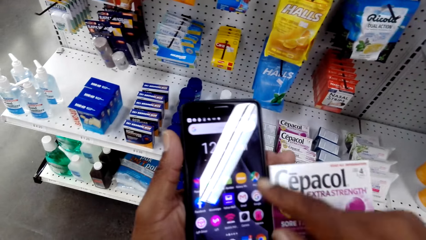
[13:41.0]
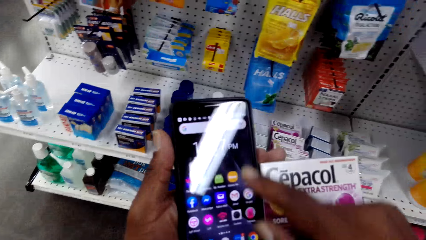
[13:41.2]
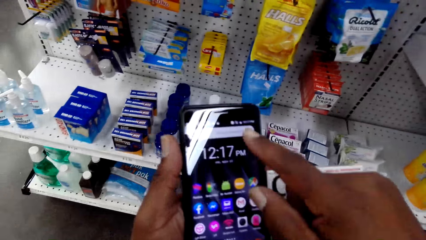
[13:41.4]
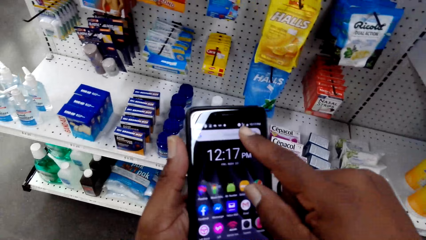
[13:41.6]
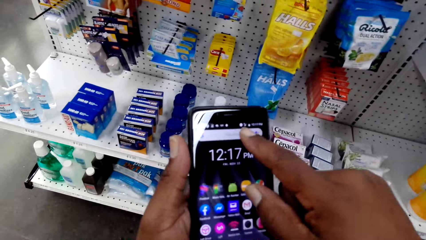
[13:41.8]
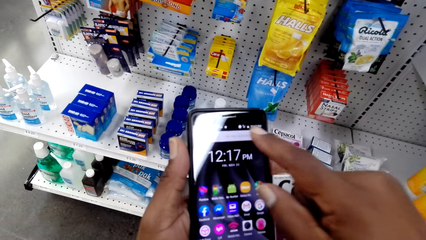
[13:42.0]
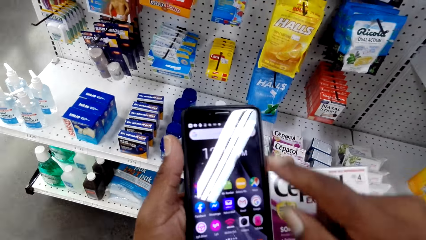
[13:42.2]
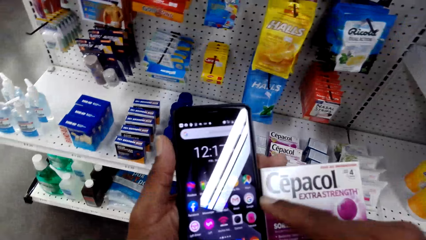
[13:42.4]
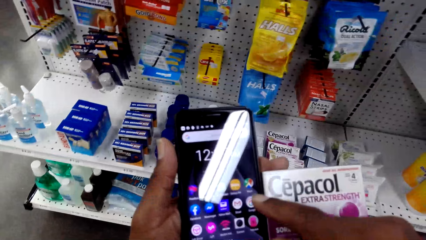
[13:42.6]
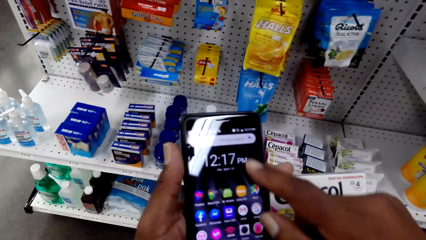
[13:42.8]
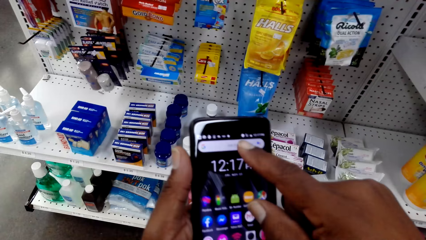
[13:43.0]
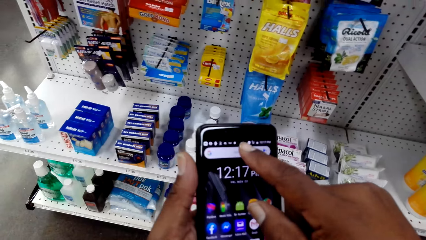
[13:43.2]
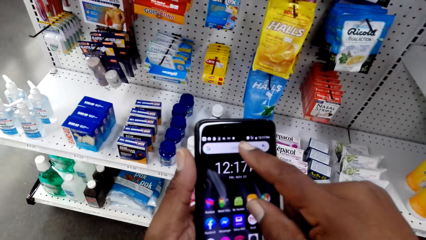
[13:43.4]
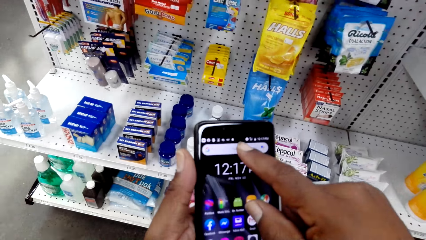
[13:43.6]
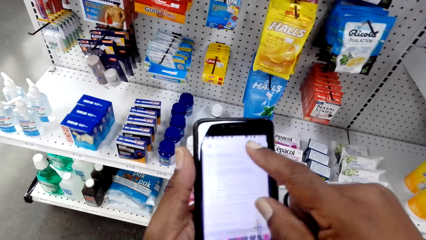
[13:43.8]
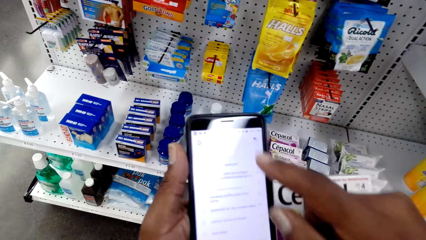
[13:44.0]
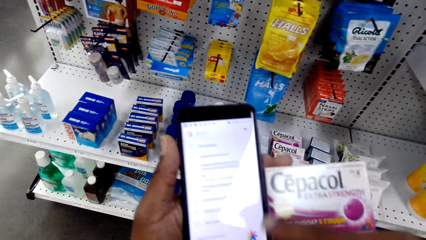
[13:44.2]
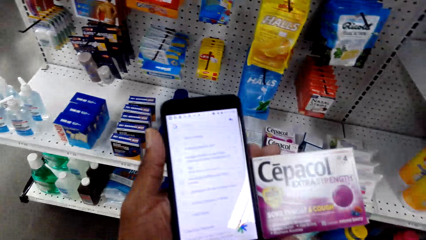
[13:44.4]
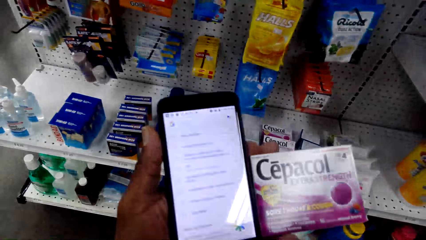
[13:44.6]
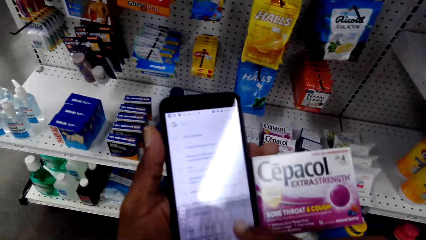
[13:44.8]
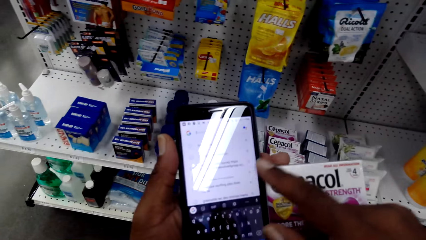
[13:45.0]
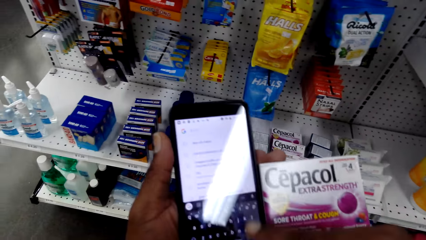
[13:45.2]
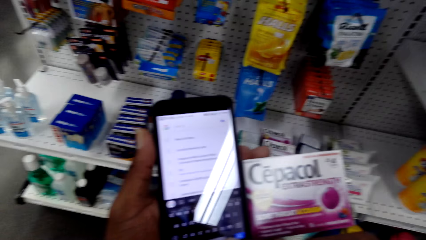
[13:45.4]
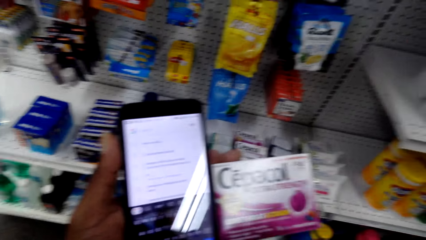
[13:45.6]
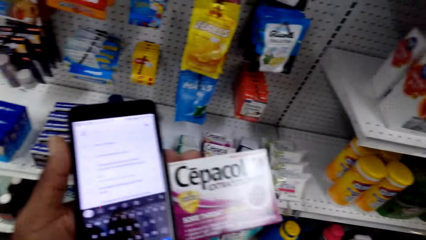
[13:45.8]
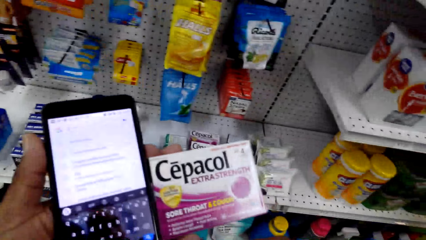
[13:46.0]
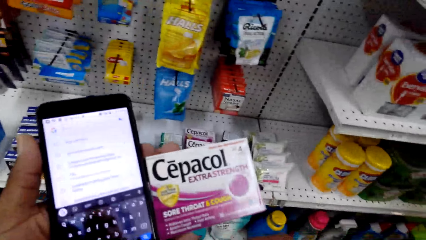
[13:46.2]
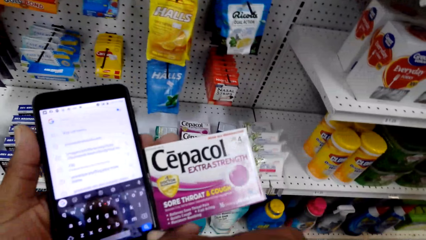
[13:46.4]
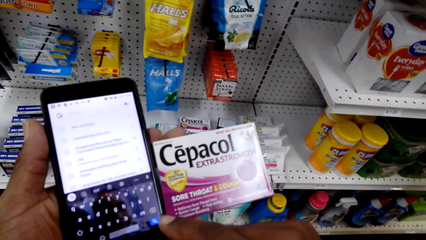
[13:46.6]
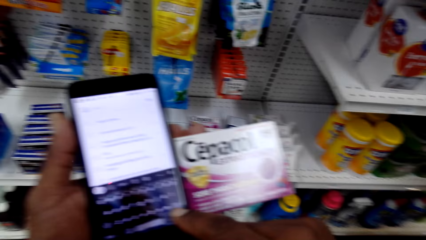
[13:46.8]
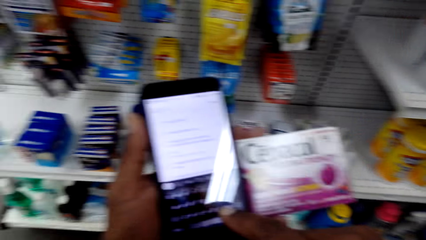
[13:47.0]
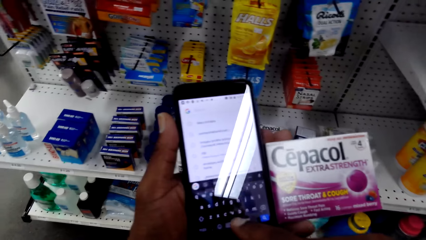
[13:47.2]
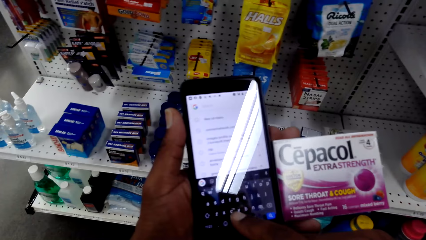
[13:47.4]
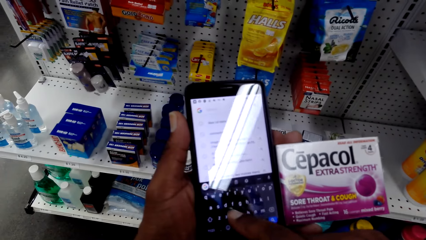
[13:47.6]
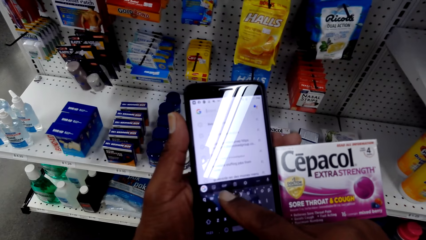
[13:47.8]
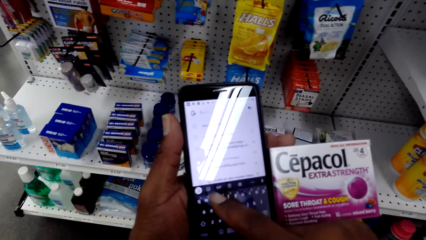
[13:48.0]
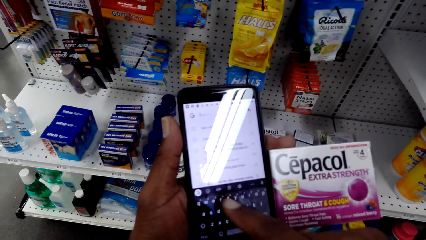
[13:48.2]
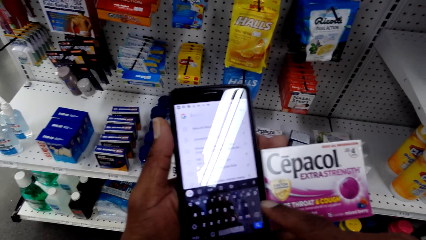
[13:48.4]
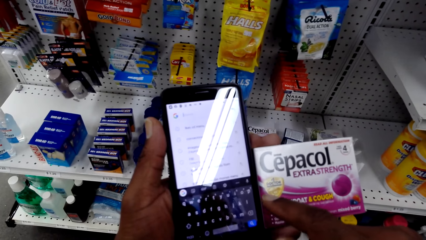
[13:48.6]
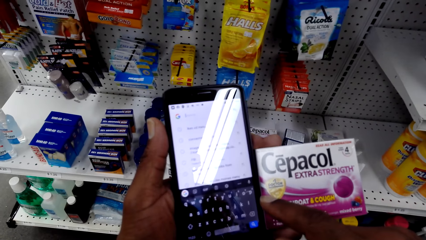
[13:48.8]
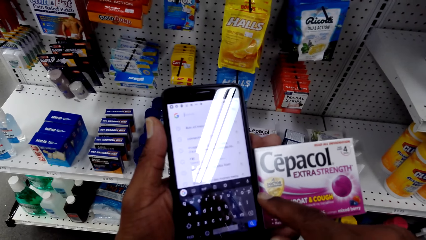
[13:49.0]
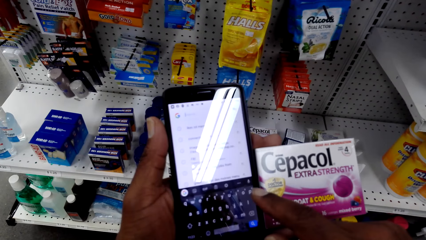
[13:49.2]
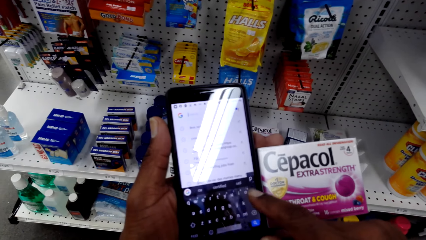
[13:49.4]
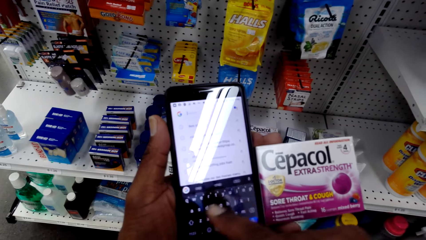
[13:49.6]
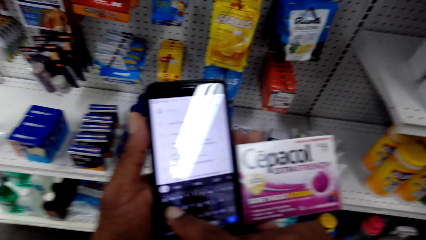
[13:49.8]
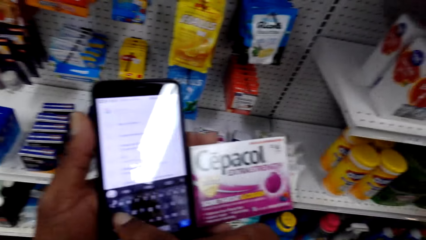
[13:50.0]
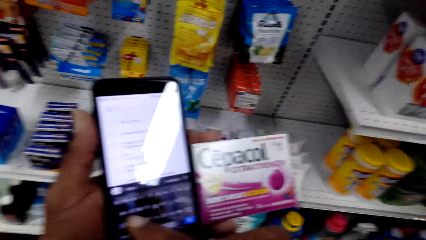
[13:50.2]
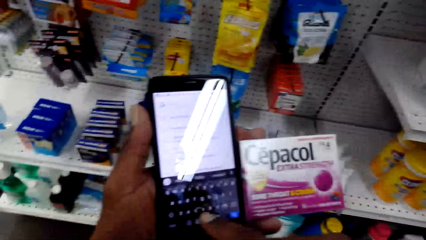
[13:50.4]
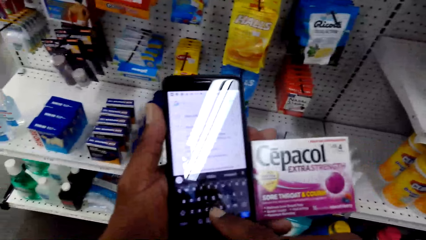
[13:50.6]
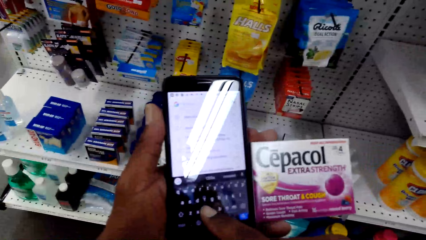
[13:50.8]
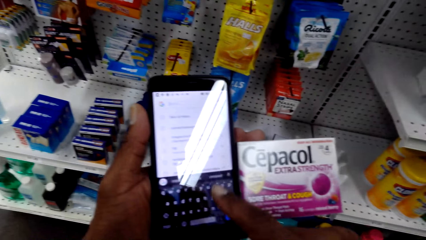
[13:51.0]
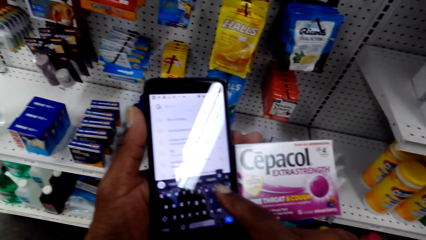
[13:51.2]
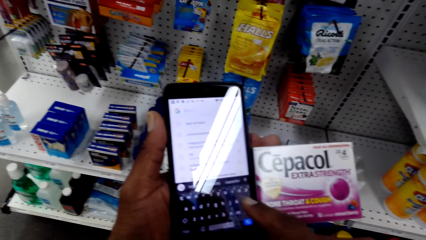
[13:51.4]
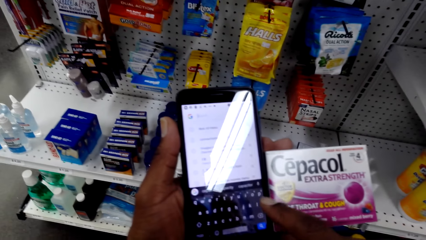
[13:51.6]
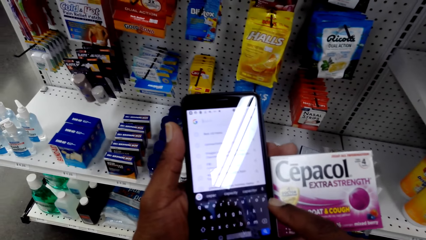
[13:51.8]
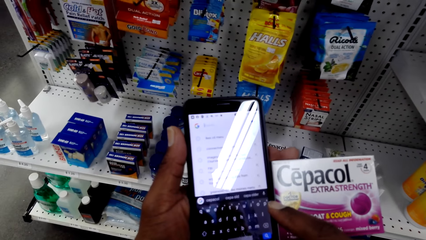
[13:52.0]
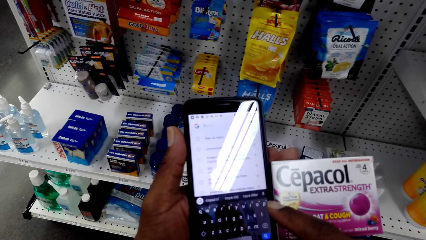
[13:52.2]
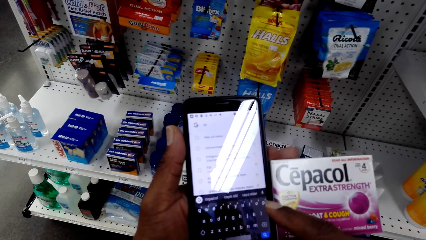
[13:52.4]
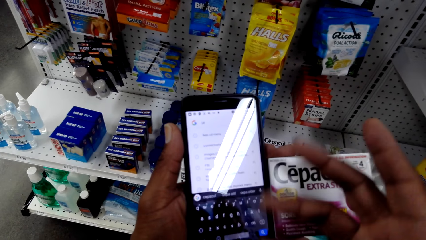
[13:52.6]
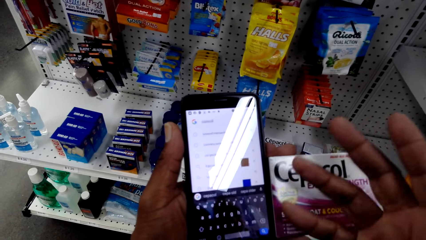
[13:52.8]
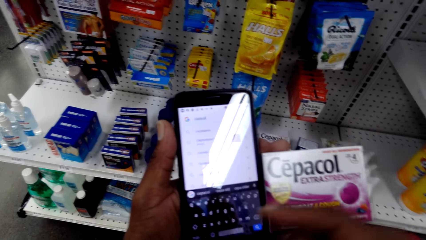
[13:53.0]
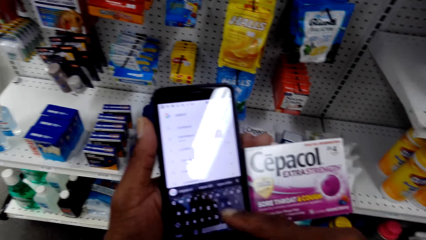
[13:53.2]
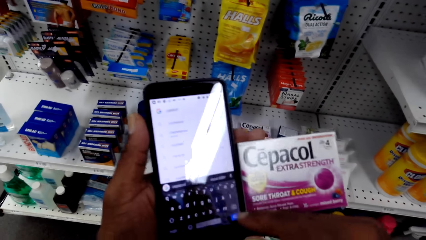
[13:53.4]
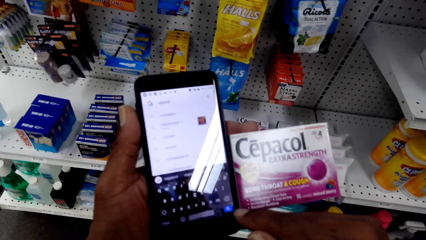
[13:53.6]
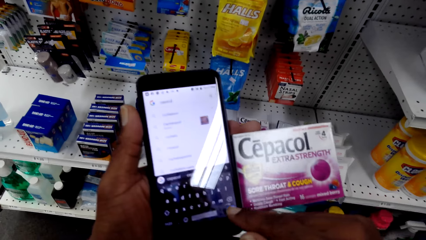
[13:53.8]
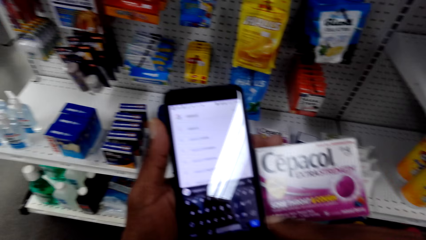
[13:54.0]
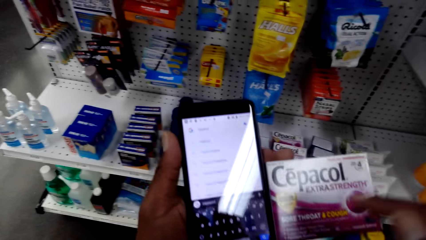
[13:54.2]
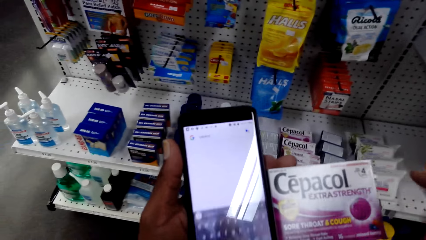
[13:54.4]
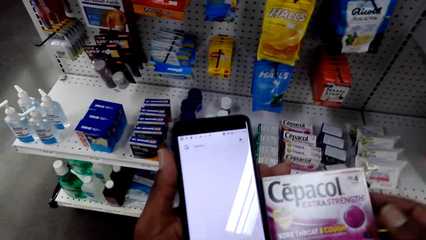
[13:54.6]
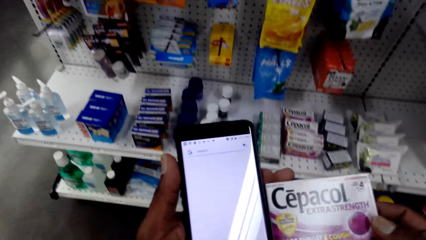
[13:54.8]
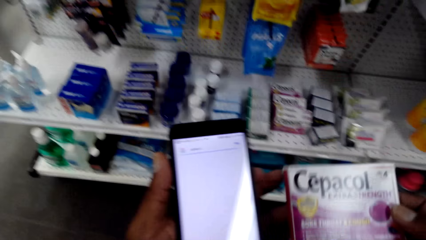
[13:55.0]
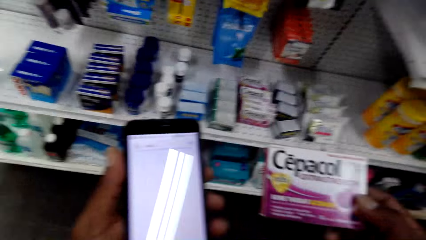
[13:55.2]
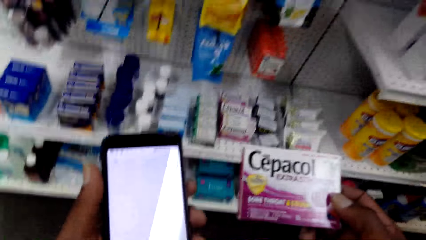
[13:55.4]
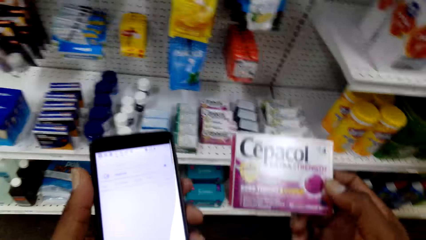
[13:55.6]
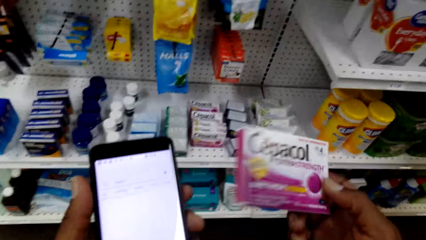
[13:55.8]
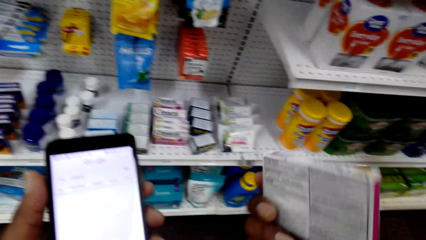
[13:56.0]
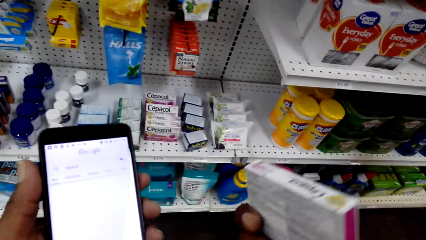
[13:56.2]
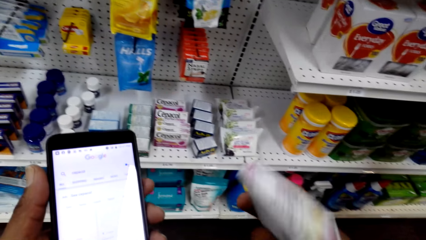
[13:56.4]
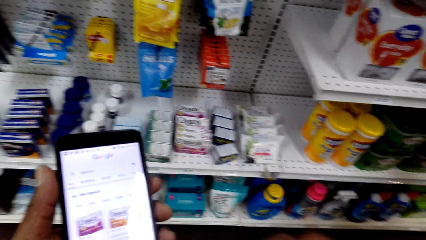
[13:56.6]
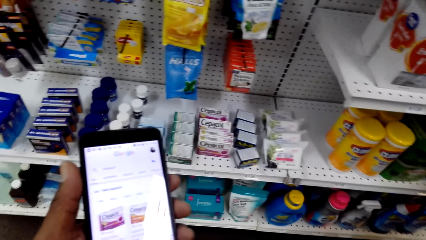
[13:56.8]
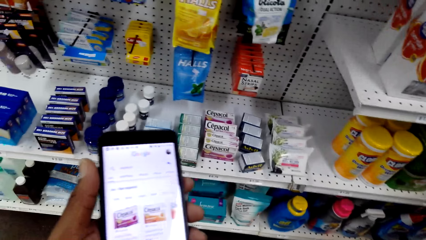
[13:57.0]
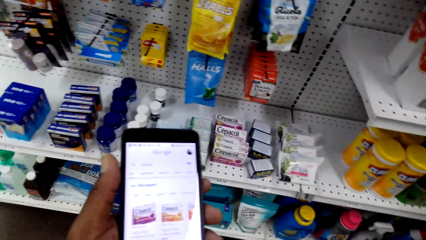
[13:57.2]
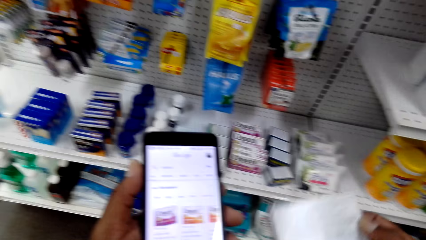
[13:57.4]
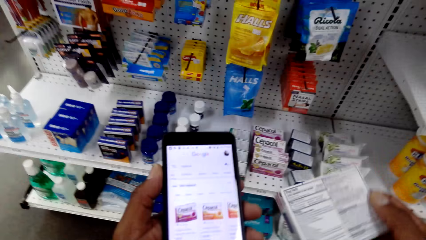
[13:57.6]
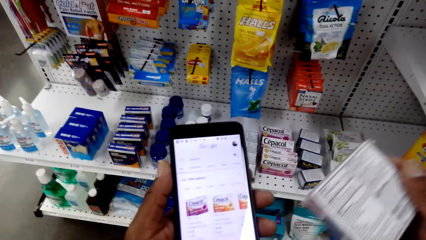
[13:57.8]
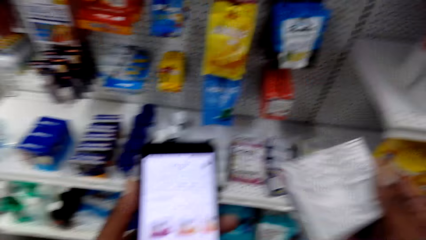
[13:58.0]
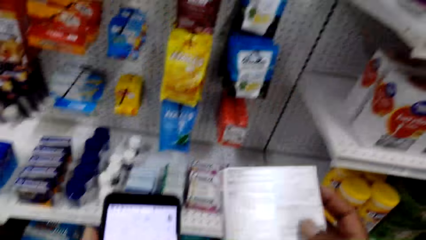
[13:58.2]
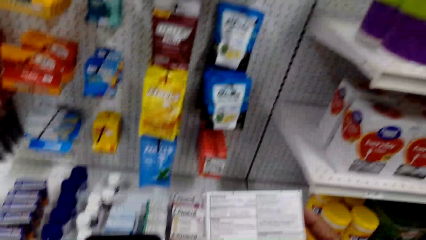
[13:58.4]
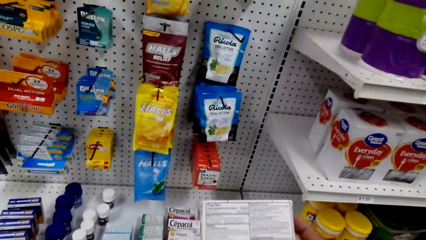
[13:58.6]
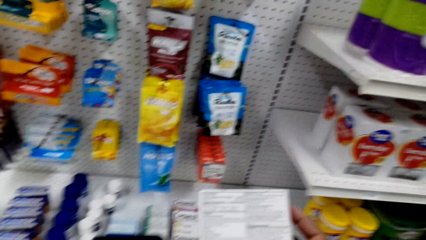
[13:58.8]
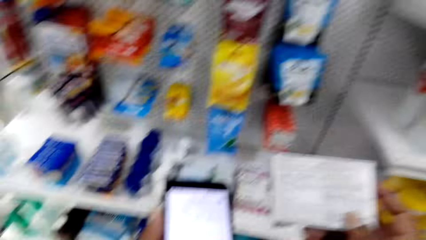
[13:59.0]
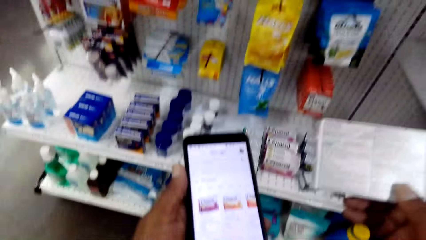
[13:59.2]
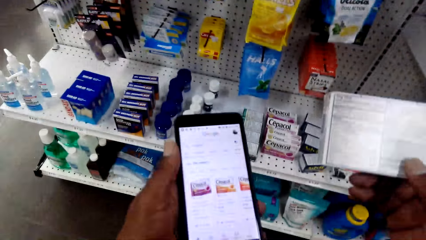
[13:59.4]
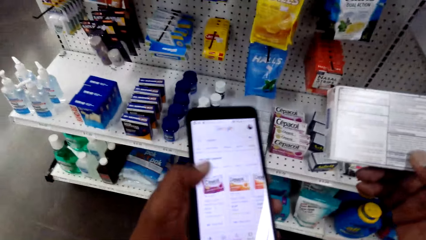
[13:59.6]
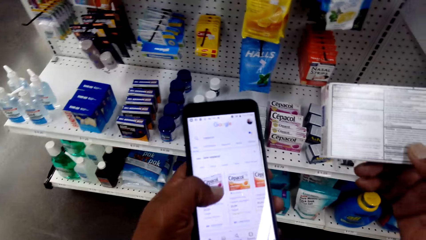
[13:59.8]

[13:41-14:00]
The camera wearer types on the phone browser. They hold a cough tablet with the right hand.
